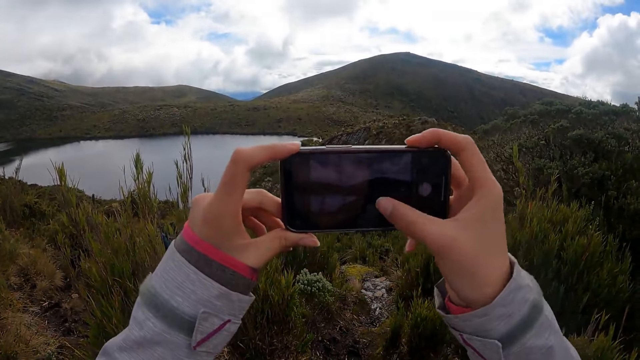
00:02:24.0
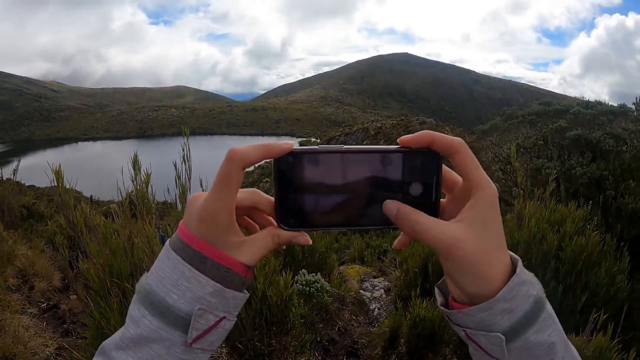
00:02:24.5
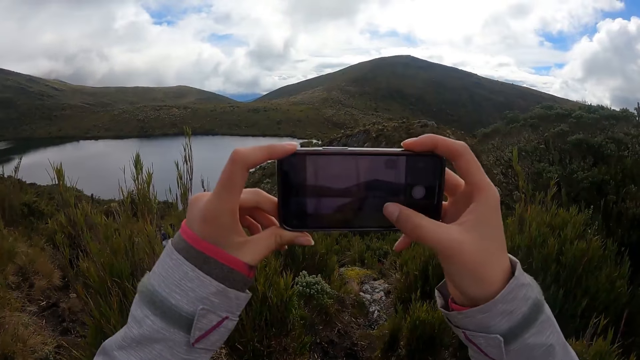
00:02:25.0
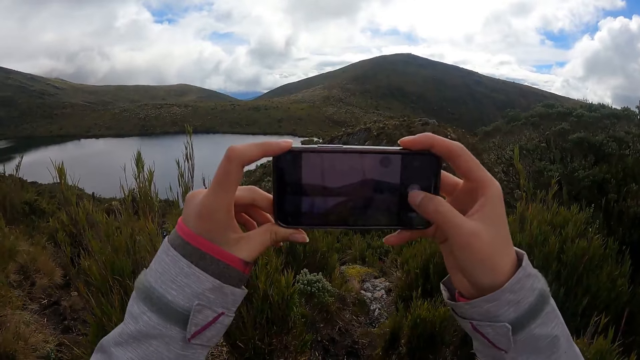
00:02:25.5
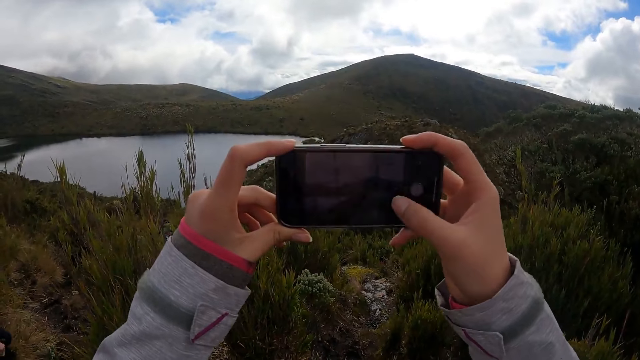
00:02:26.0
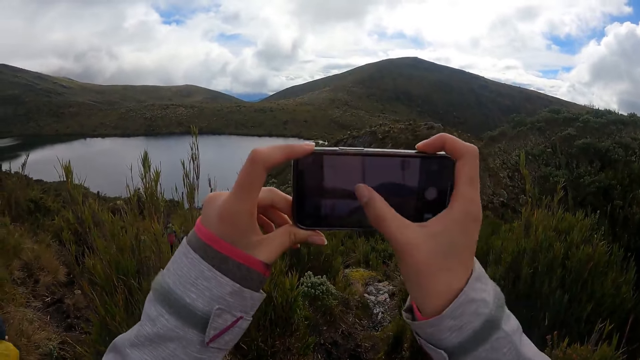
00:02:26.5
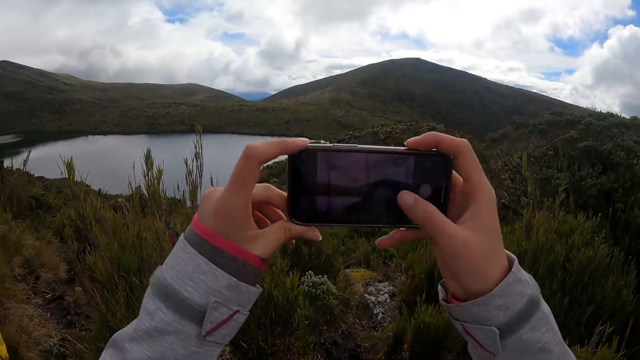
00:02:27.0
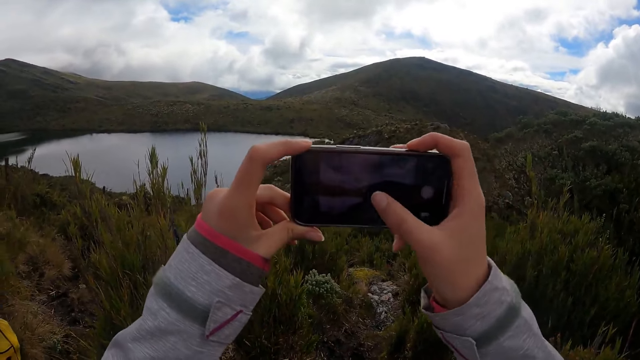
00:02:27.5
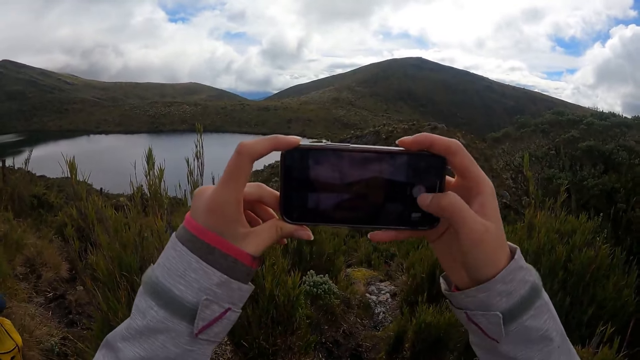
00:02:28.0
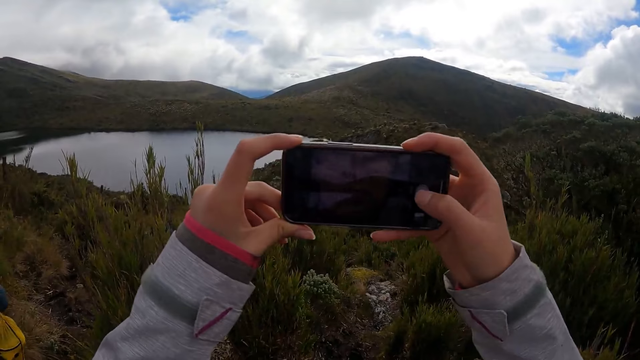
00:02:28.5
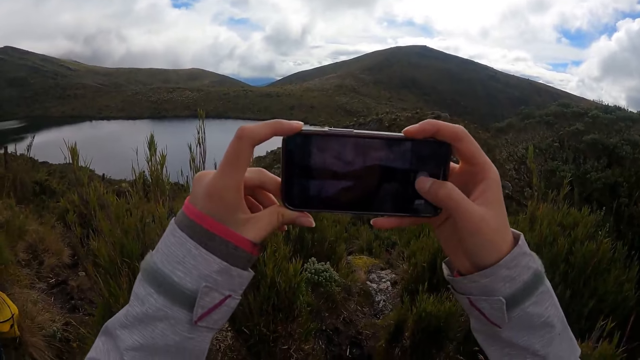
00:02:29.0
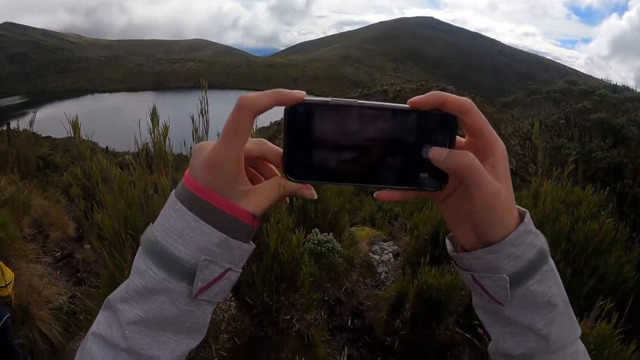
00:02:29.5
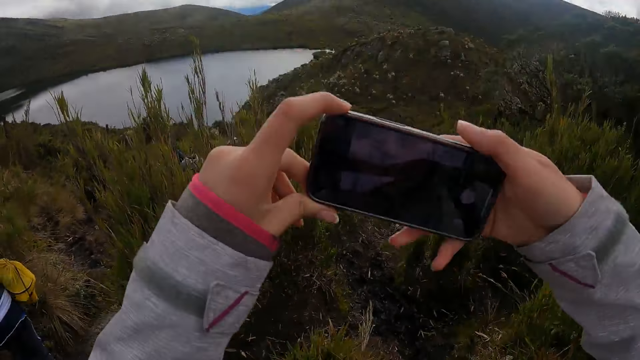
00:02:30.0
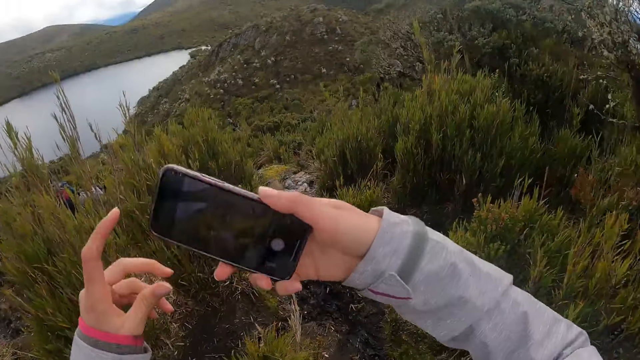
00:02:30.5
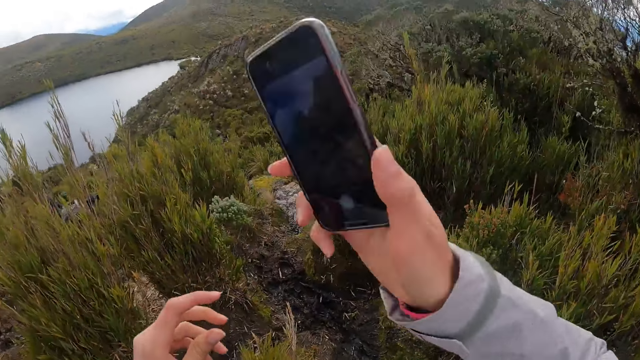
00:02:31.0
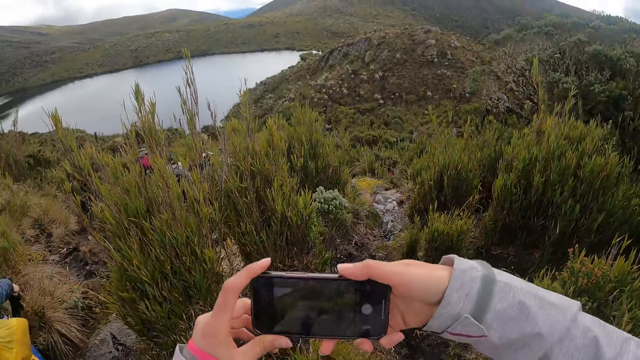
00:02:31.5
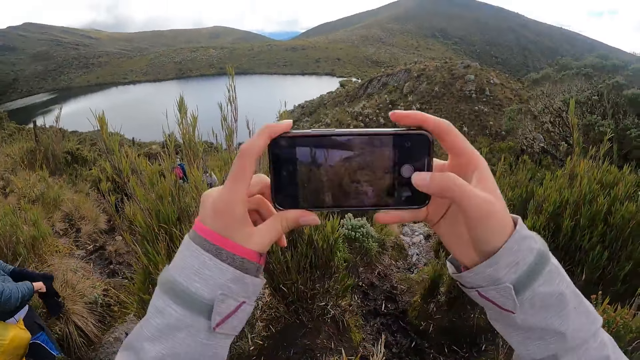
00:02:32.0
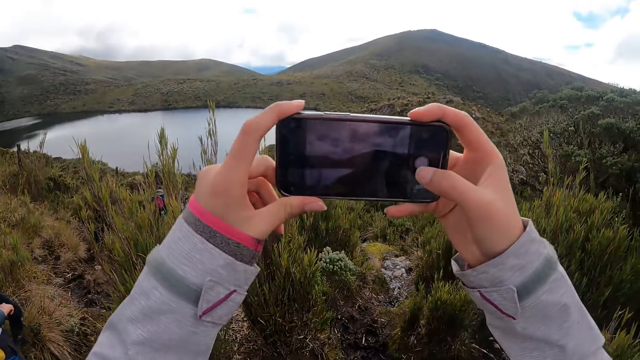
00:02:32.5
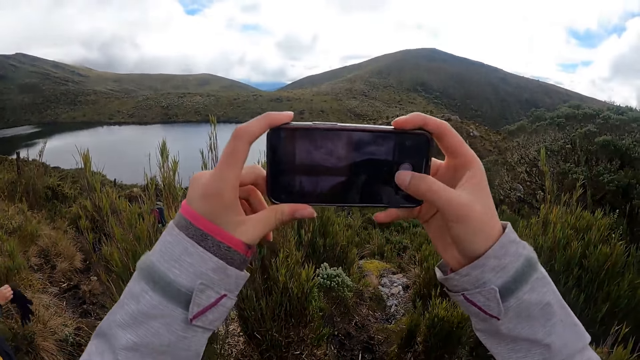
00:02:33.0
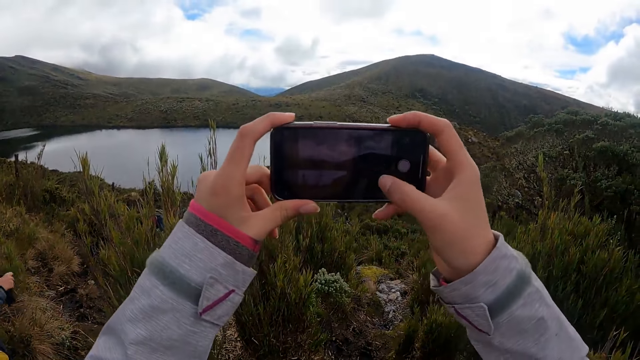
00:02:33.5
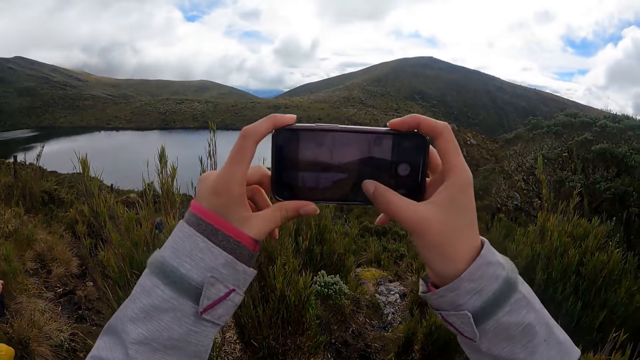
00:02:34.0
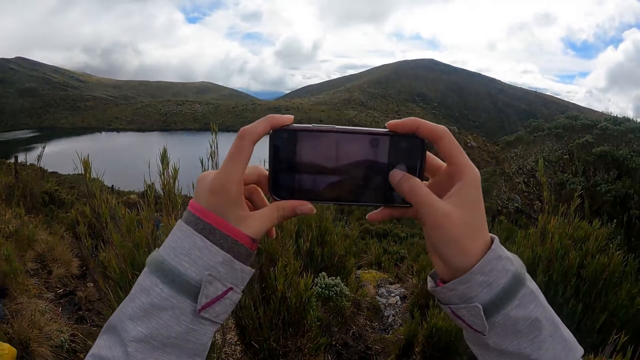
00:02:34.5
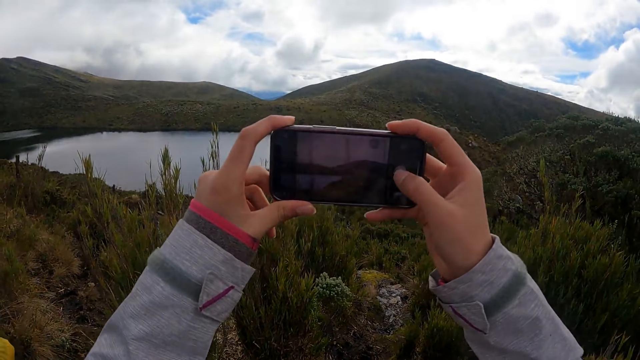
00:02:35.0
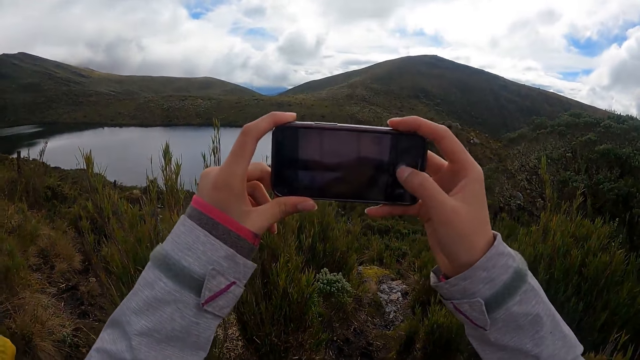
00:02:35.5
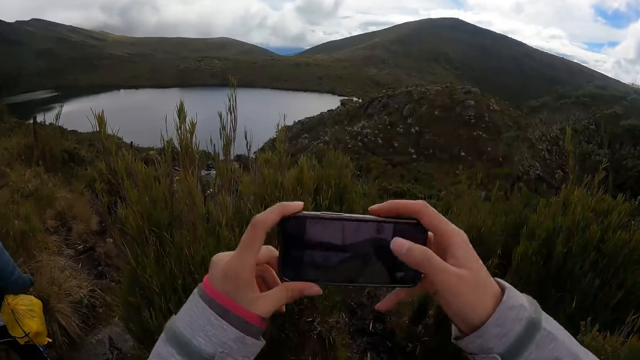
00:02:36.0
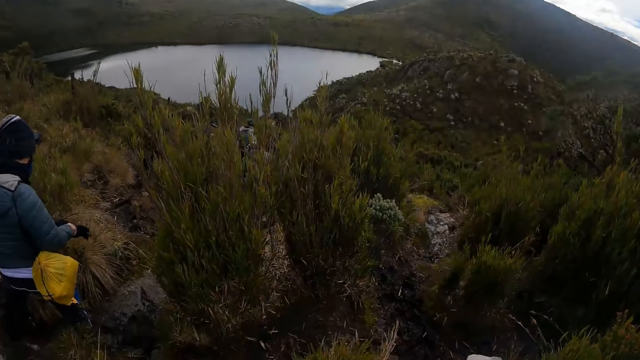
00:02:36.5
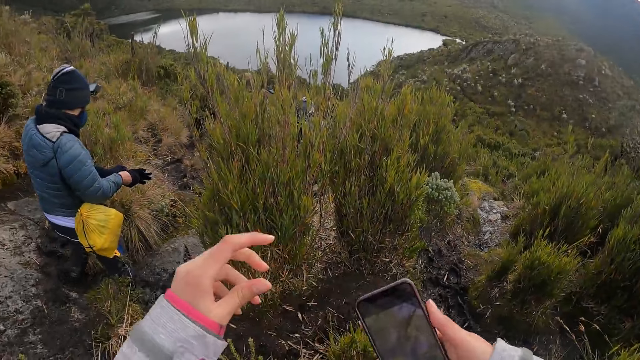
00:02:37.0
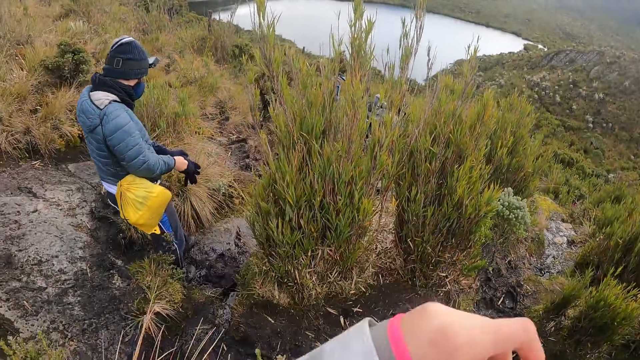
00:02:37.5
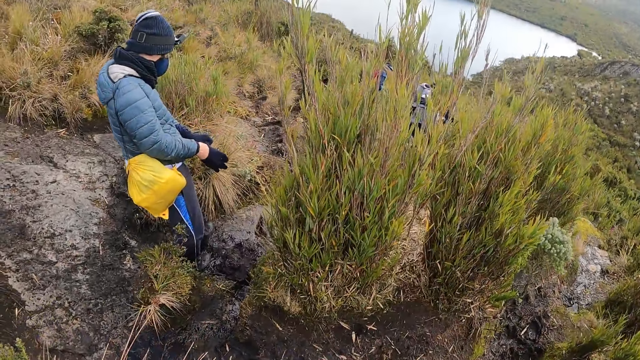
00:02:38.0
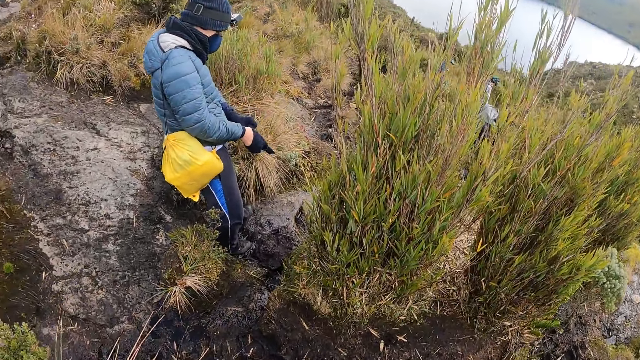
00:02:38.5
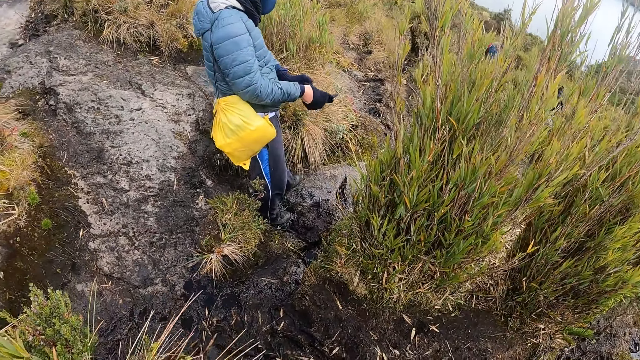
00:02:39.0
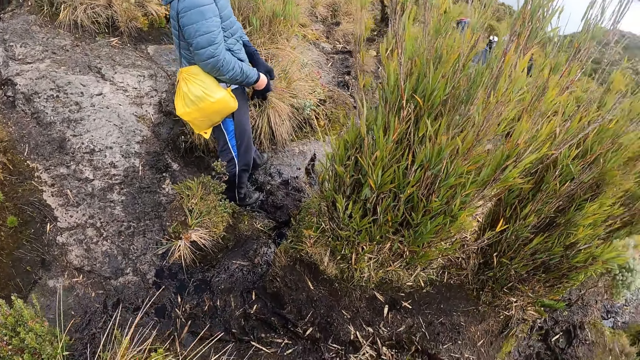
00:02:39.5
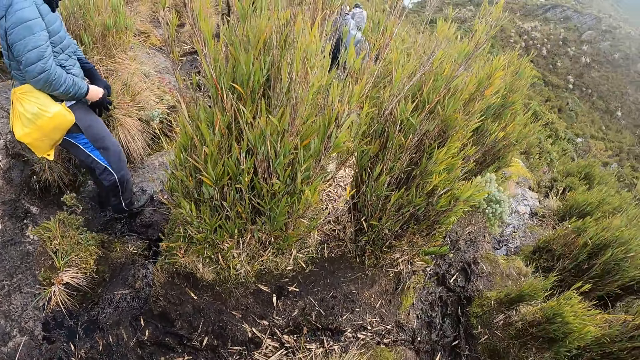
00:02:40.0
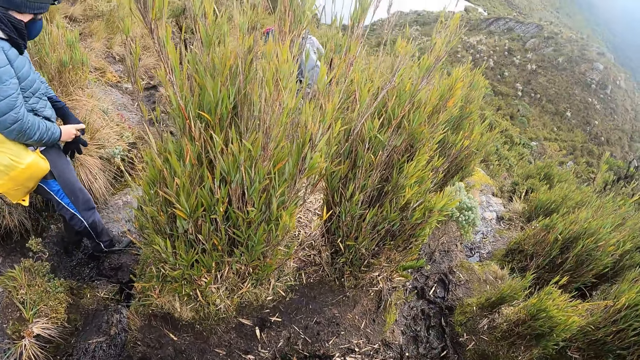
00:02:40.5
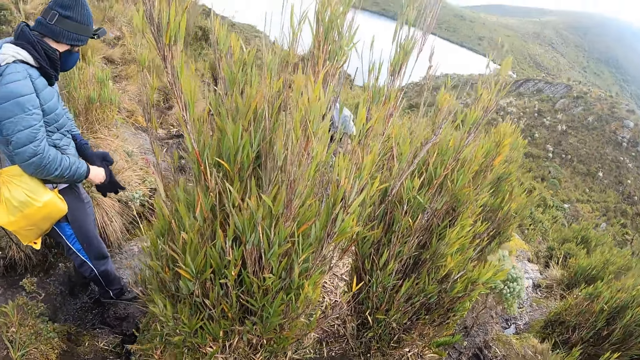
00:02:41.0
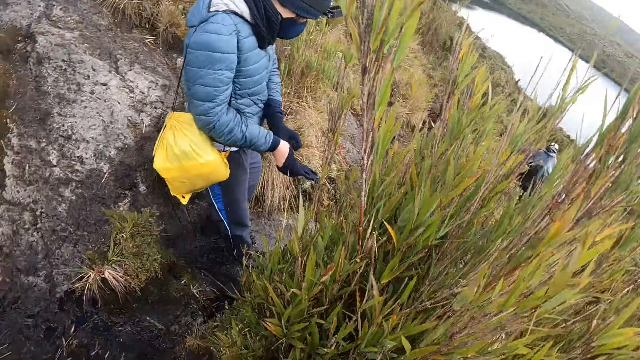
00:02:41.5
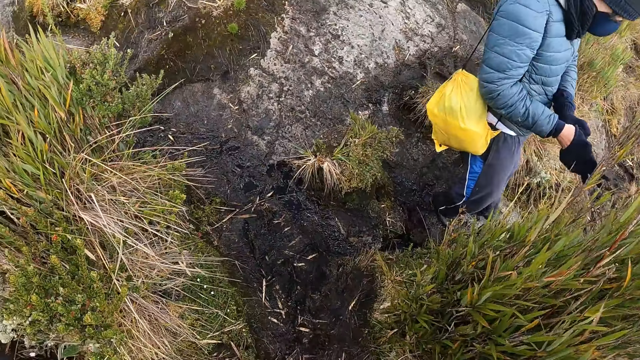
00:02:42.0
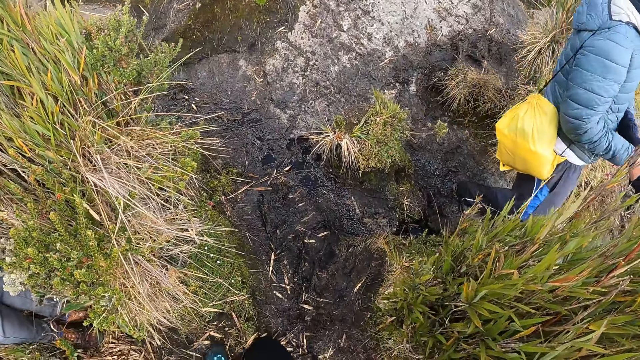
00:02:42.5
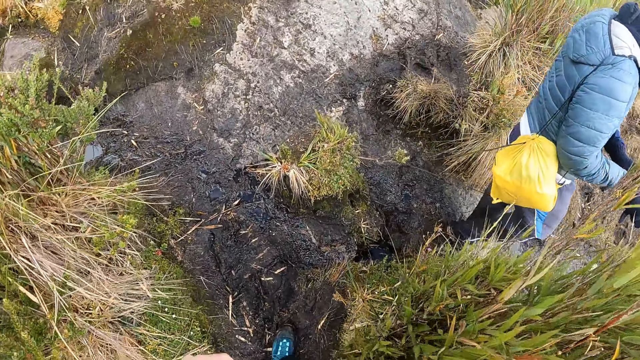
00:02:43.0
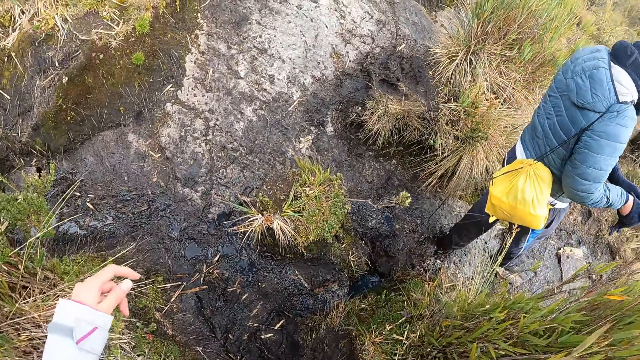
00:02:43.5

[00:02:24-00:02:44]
The camera wearer takes a photo of vegetation with the phone in her hands. She moves the phone with her right hand. She takes a photo of the vegetation with the phone in her hands. A man wears a glove on his right hand. The camera wearer puts the phone down. She walks around the pathway.
